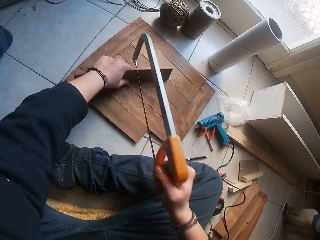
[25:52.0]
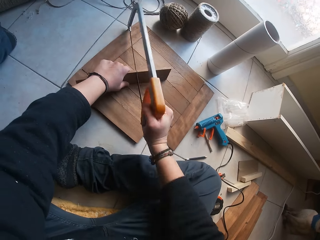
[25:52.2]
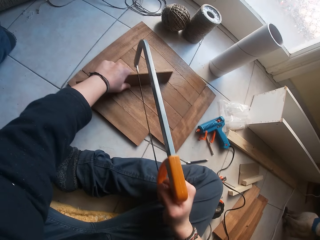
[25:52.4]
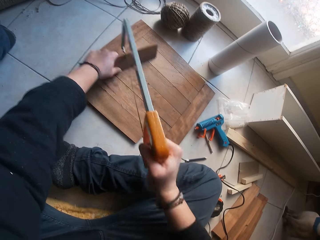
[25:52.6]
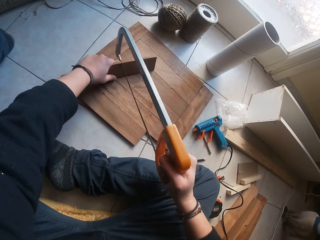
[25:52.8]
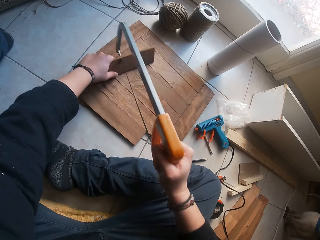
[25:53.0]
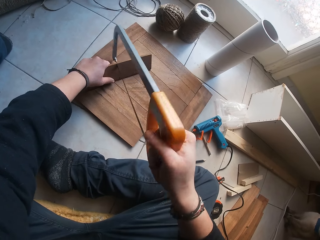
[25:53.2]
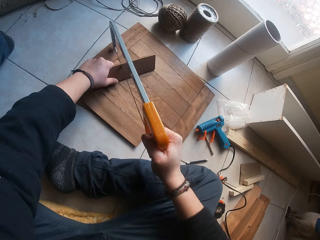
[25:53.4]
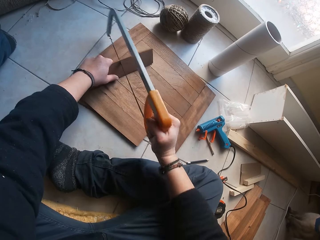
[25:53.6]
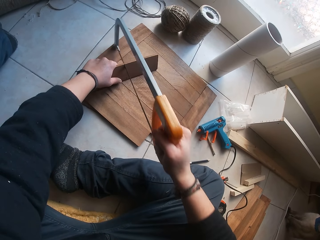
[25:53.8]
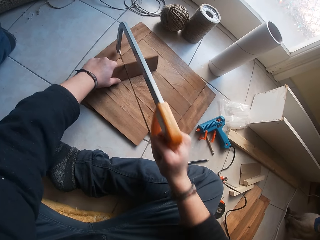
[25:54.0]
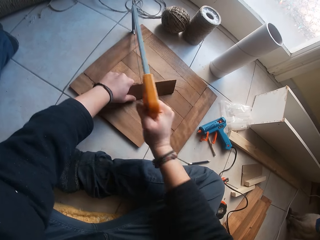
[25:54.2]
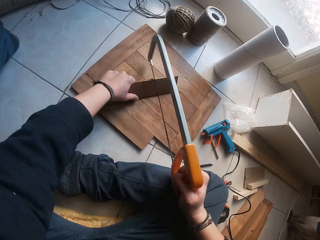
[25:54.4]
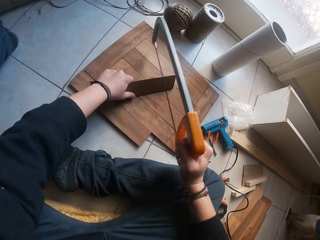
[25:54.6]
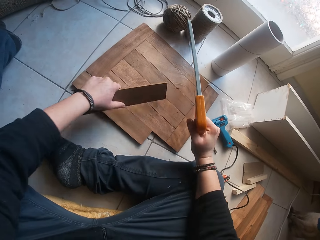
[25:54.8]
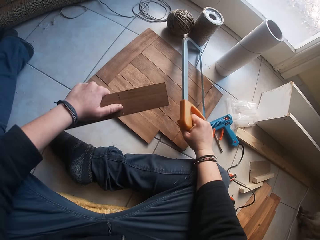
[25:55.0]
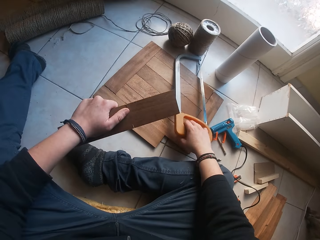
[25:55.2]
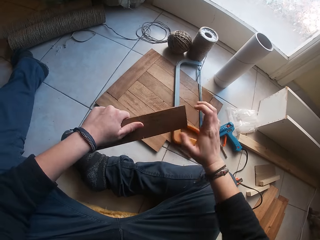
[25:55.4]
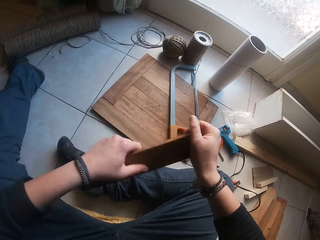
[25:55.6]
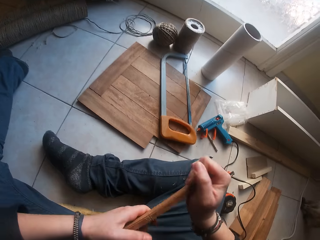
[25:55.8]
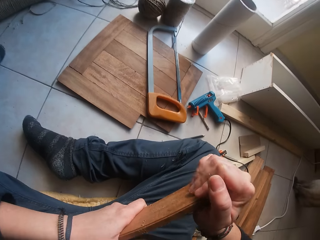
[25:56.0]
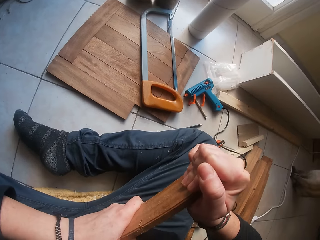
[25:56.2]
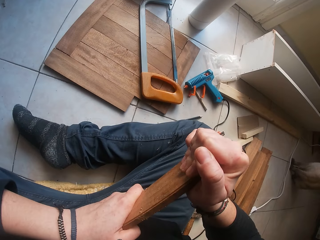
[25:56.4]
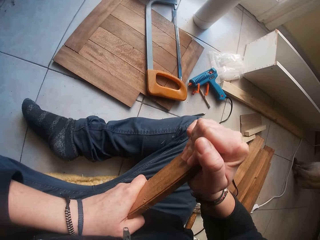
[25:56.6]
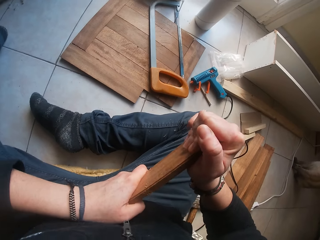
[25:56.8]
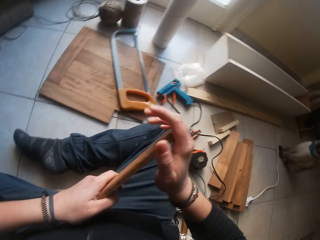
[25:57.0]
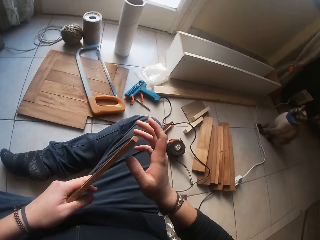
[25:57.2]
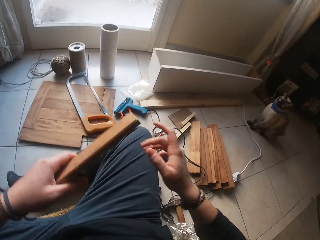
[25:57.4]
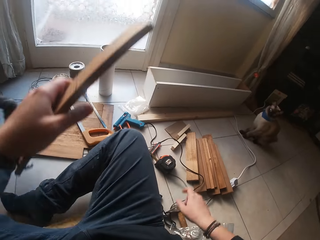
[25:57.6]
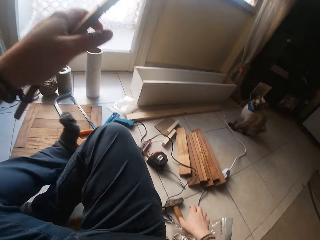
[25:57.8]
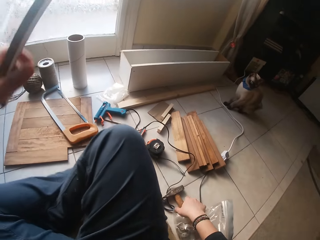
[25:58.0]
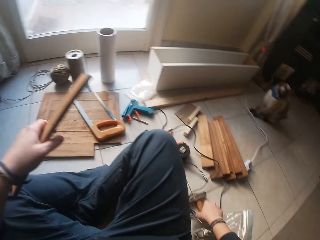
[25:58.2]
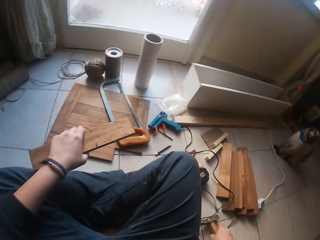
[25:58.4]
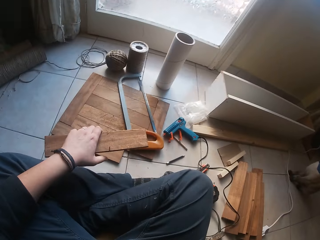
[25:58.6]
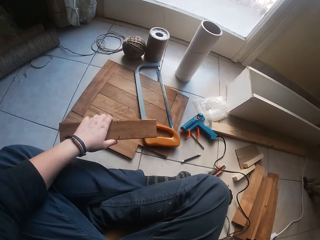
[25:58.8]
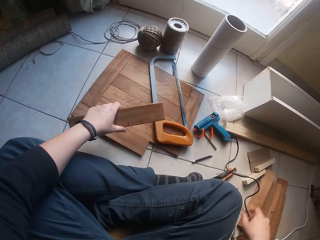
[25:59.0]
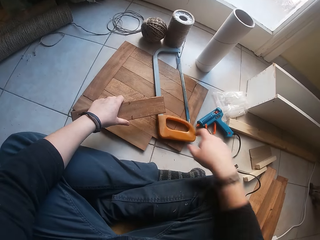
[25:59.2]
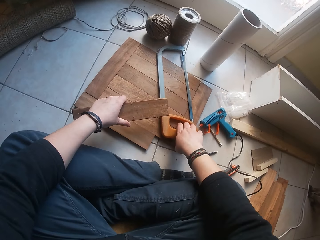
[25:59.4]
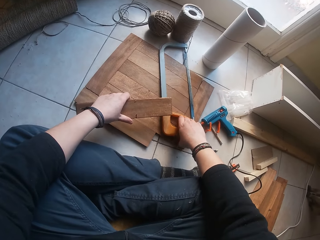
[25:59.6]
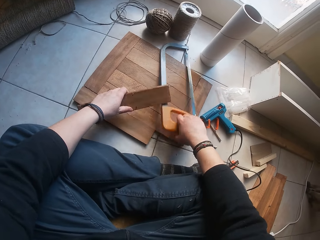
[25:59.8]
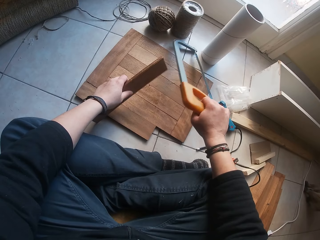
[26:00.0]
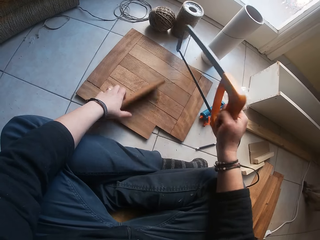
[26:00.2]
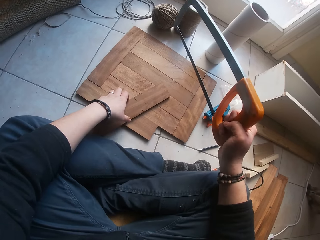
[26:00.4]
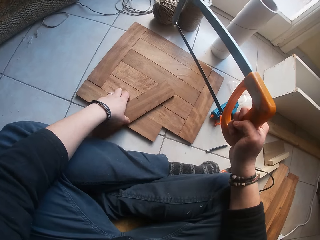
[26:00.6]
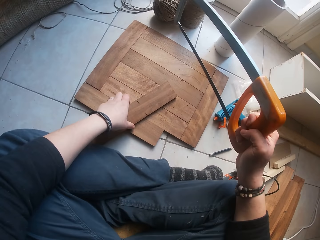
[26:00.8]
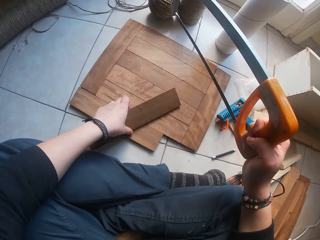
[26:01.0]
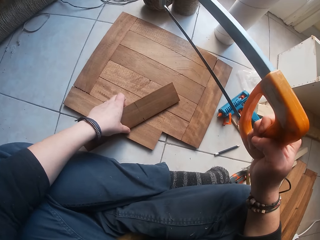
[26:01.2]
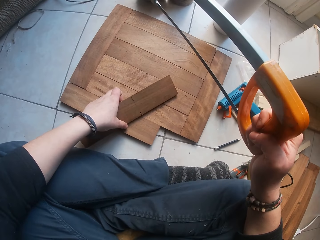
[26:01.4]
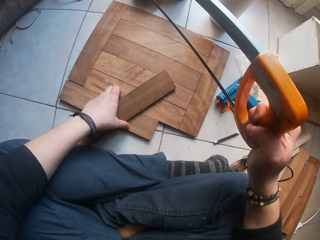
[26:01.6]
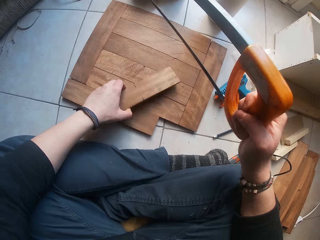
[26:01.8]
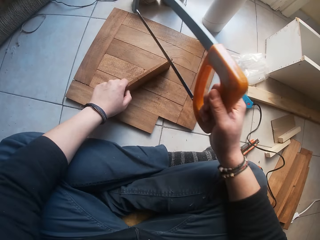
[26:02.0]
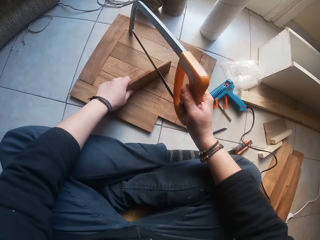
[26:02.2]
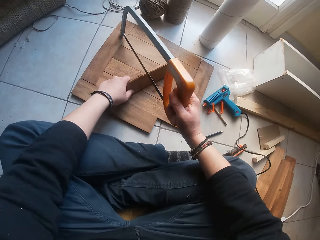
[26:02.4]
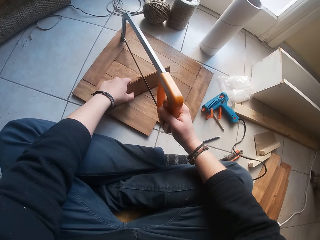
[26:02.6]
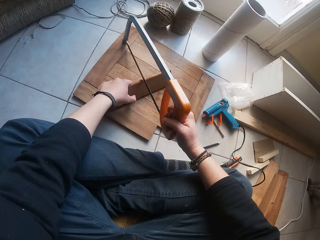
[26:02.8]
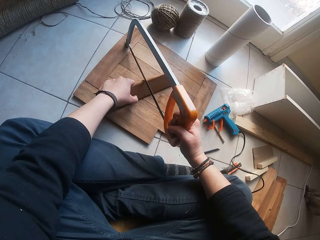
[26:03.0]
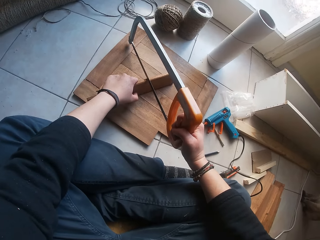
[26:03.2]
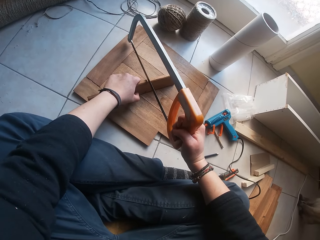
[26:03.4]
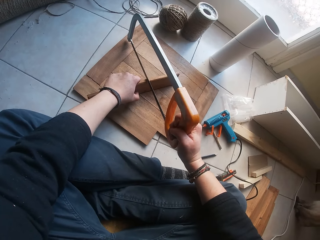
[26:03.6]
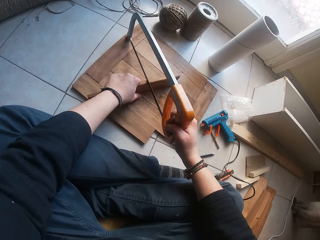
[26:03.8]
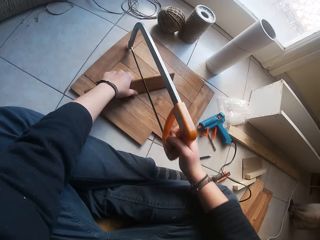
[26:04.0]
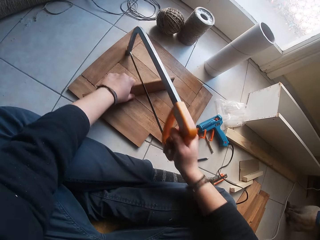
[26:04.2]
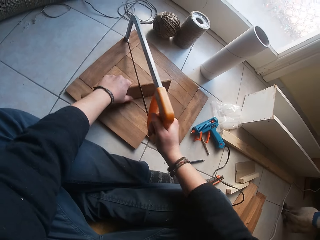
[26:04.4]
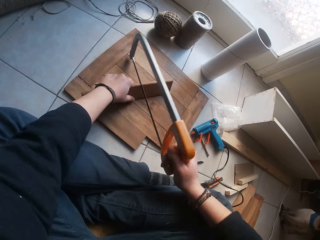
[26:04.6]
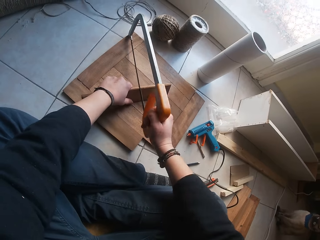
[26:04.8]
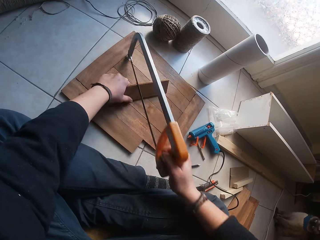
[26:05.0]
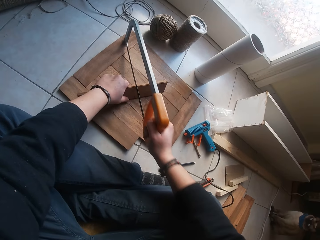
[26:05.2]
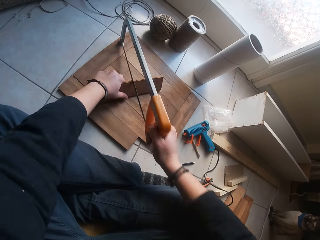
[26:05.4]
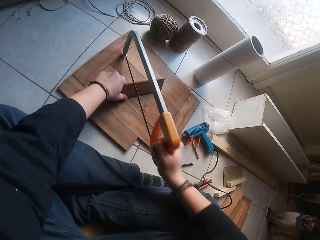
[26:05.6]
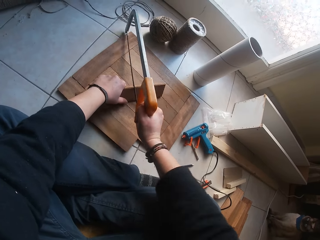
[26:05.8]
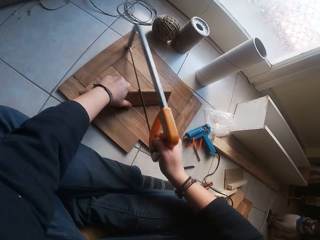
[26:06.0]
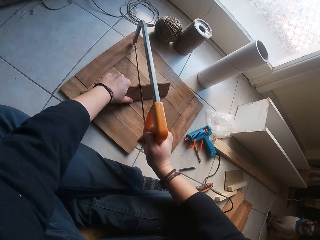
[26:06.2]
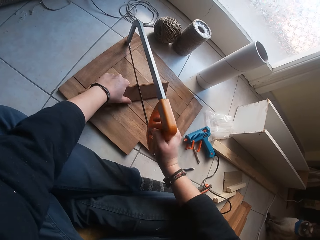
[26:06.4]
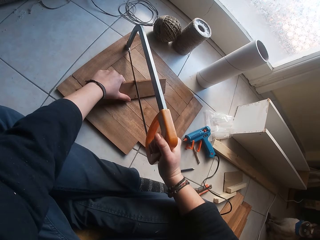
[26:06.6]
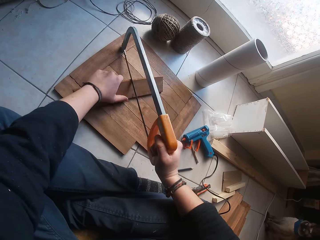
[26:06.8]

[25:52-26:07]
The camera wearer lifts the saw. He picks the plank from the decking board with his left hand. He places the saw on the decking board with his right hand. He bends the plank with both hands. He drops the saw. He holds the piece of wood with both hands. He tries to break the piece of wood with his hands. He removes his other hand from the piece of wood. He touches a hammer on the floor with his right hand. He folds his legs. He picks the saw from the decking board with his right hand. He places the plank on the decking board with his left hand. He lowers the piece of wood. He holds the saw. He turns the piece of wood. He cuts the plank on the decking board with the saw in his right hand. He places the saw on the piece of wood.

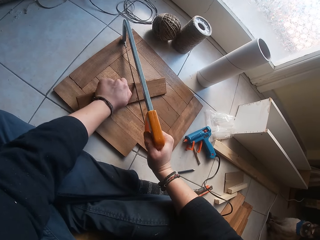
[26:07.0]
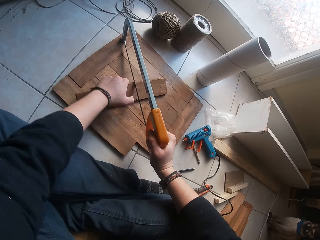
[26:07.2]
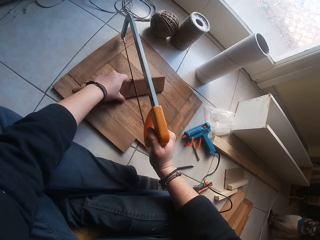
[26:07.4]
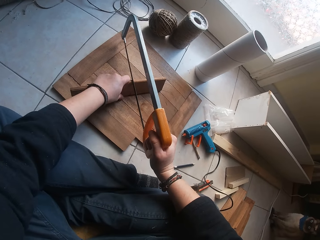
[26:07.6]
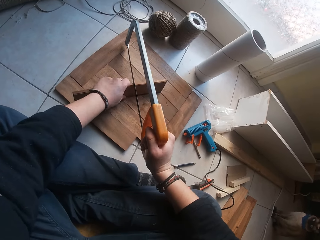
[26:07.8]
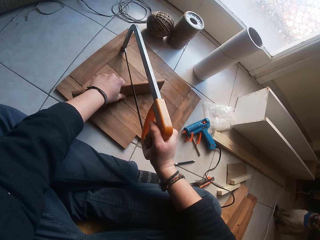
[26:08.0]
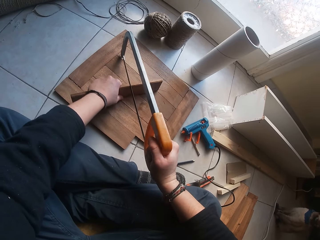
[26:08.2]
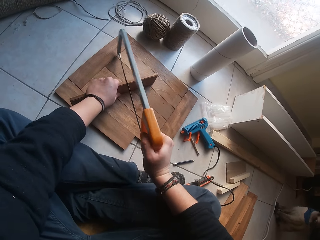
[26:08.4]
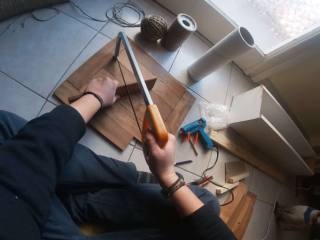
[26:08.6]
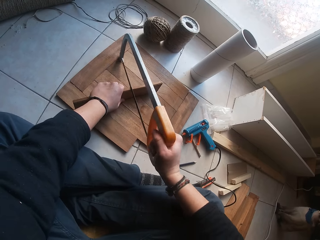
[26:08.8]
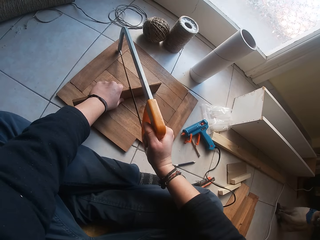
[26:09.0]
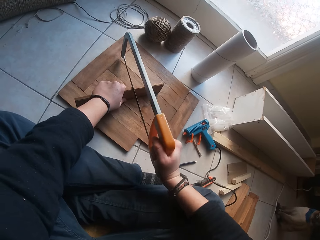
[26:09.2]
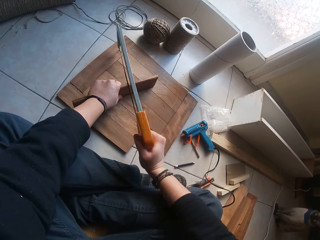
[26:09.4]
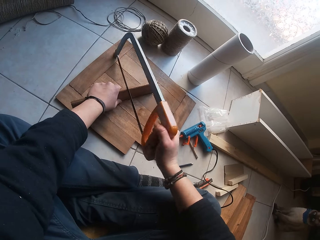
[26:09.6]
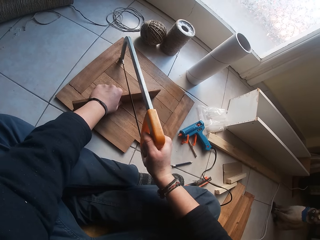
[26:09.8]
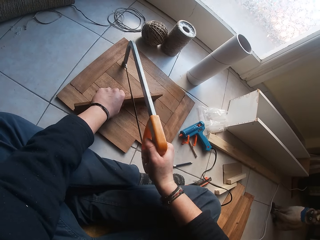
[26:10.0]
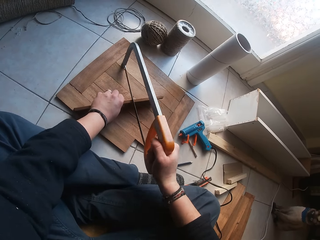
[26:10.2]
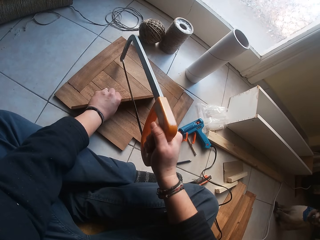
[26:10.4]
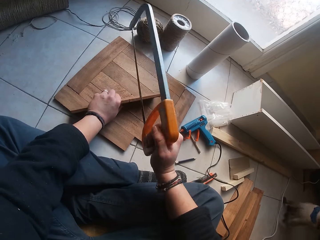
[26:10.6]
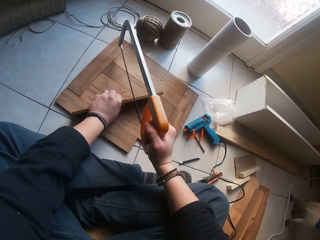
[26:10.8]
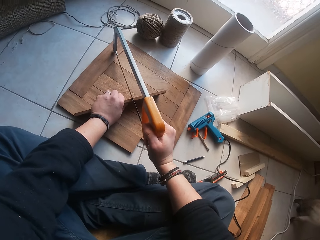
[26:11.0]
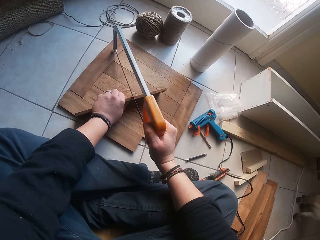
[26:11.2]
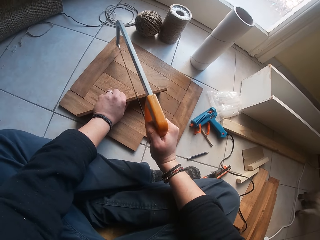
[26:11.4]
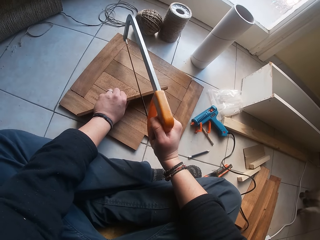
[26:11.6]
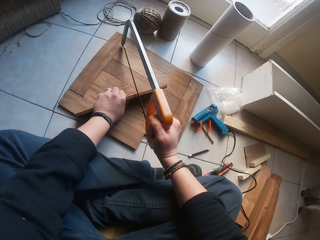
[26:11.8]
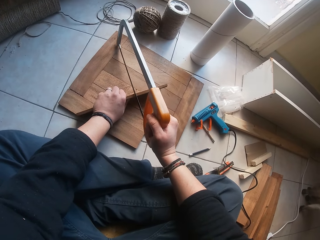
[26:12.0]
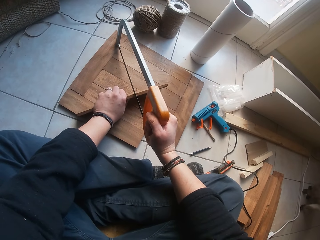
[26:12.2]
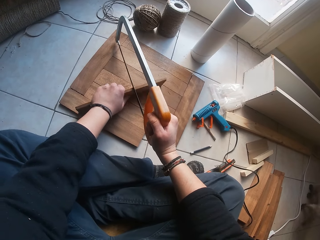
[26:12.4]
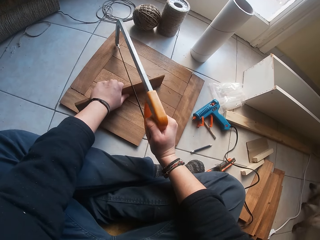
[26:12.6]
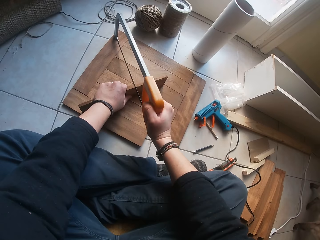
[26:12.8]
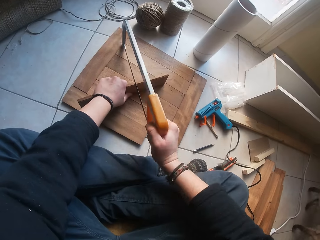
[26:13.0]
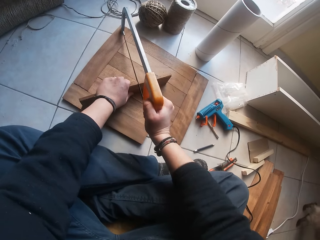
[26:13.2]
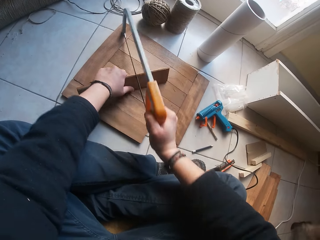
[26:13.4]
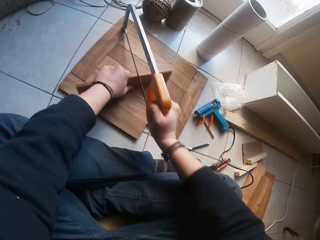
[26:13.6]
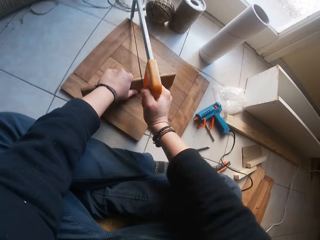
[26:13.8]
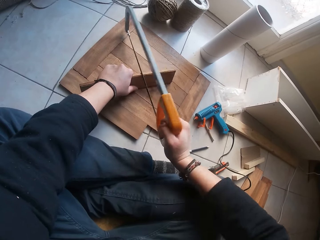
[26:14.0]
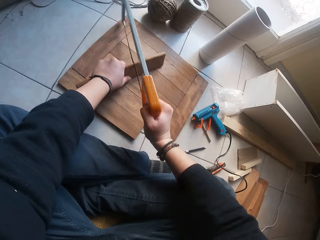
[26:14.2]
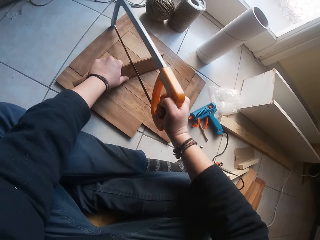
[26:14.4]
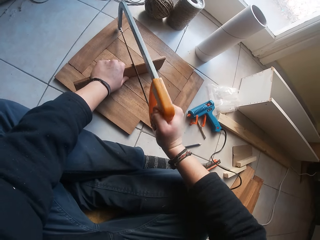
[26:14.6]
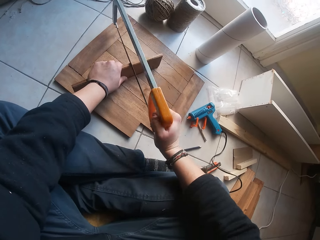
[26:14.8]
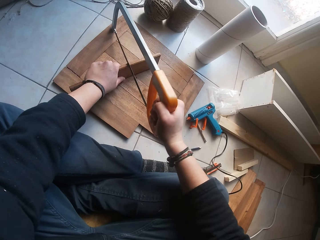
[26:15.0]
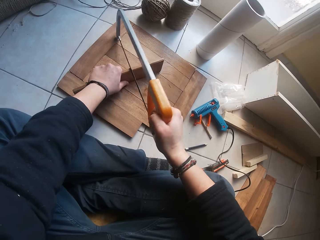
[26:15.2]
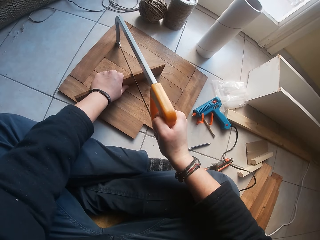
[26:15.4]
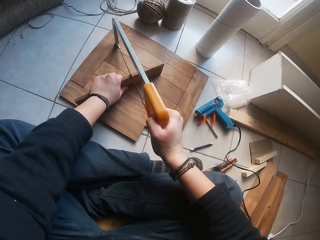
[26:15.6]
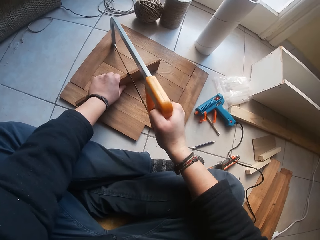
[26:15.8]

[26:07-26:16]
The camera wearer lifts up the saw. They place the saw on the piece of wood and cut the piece of wood with the saw.
